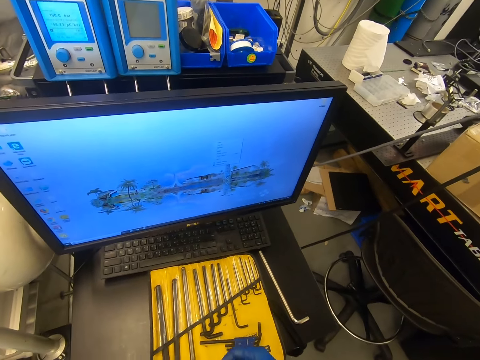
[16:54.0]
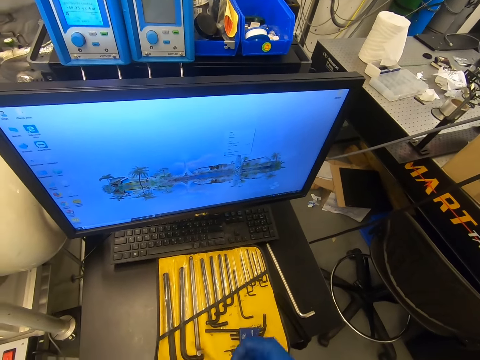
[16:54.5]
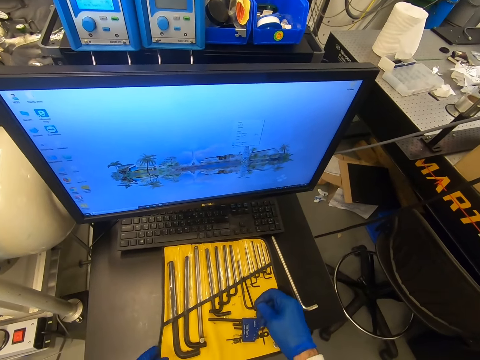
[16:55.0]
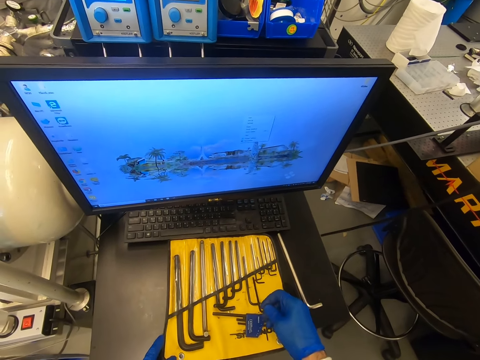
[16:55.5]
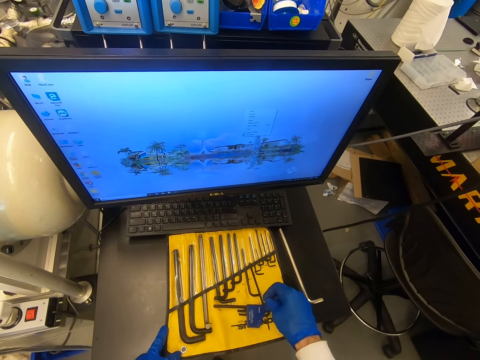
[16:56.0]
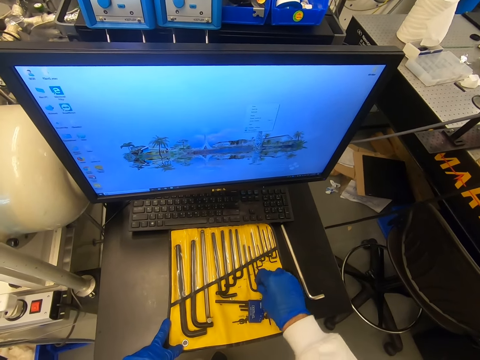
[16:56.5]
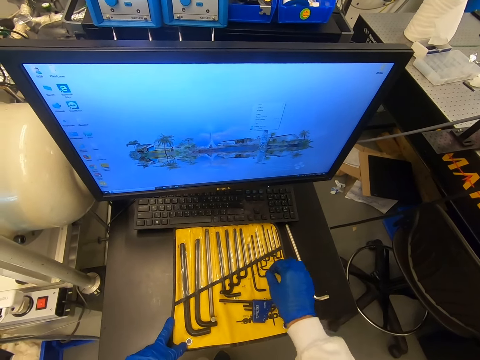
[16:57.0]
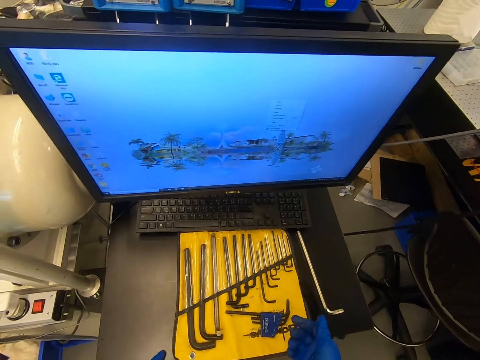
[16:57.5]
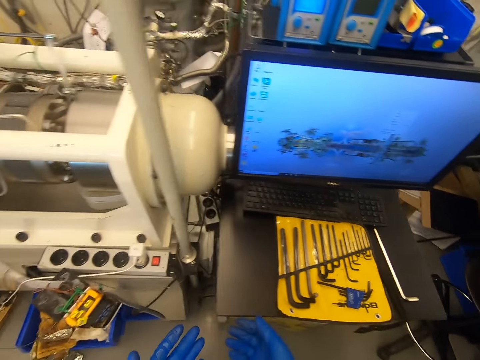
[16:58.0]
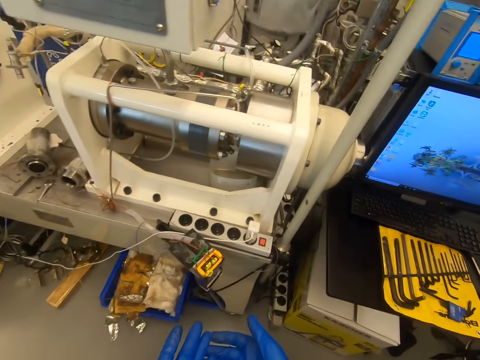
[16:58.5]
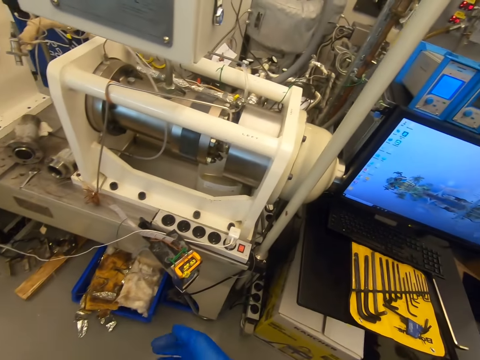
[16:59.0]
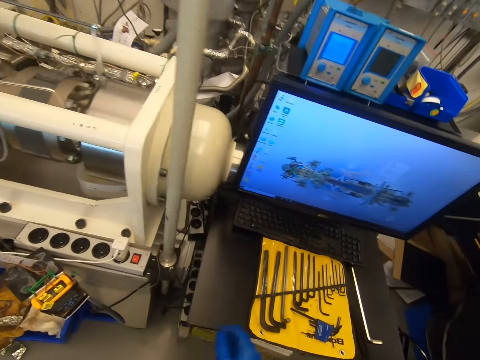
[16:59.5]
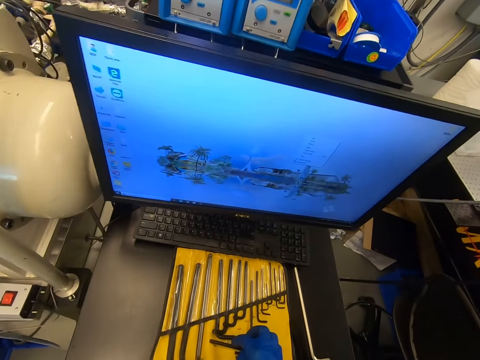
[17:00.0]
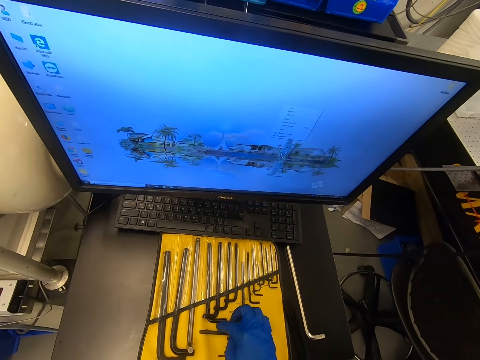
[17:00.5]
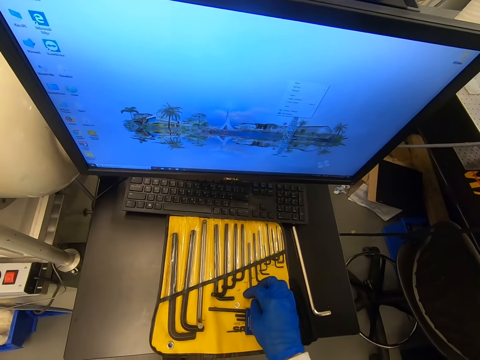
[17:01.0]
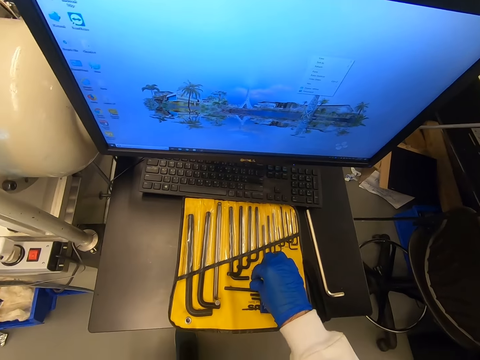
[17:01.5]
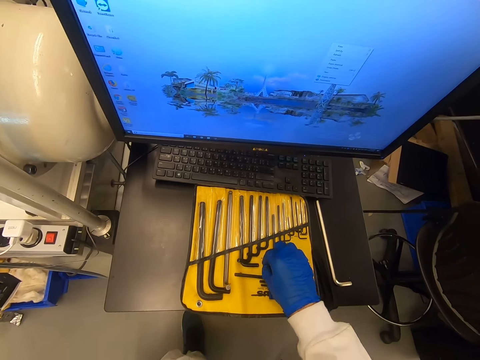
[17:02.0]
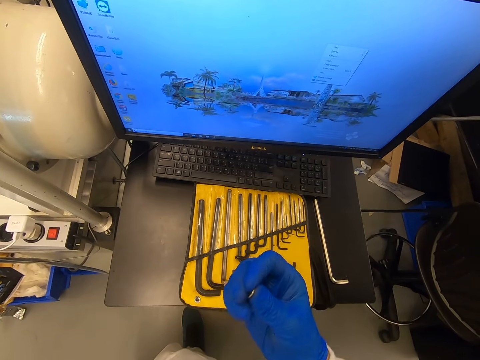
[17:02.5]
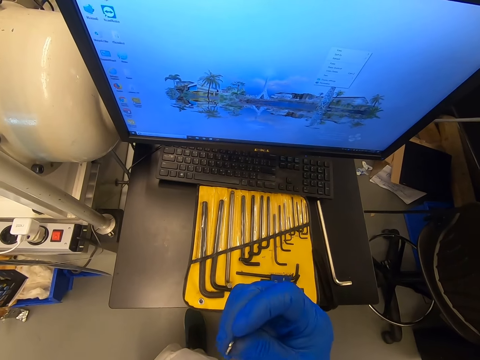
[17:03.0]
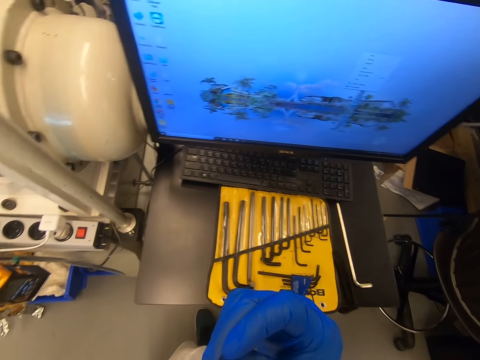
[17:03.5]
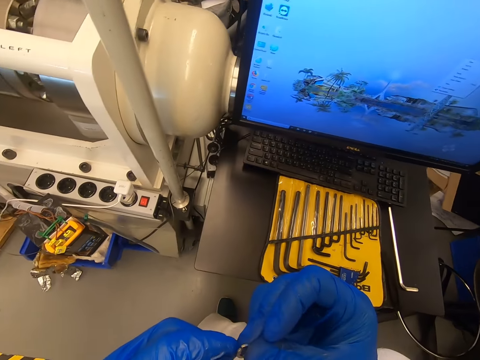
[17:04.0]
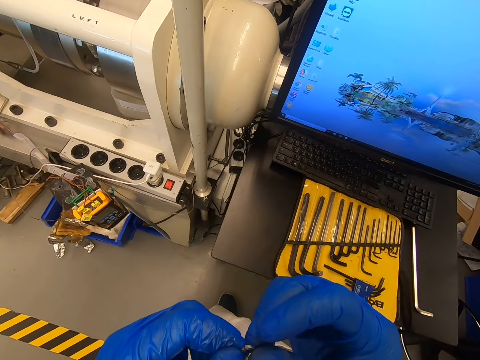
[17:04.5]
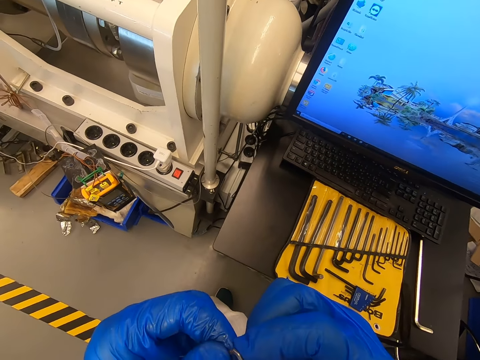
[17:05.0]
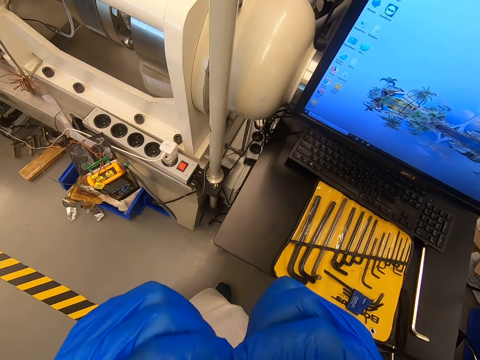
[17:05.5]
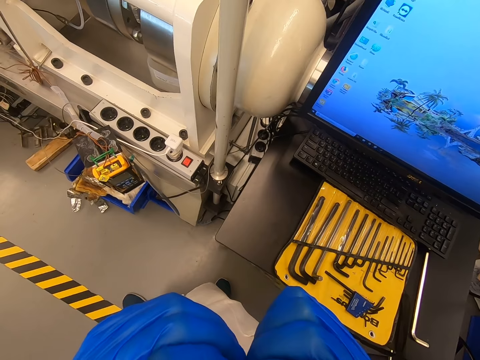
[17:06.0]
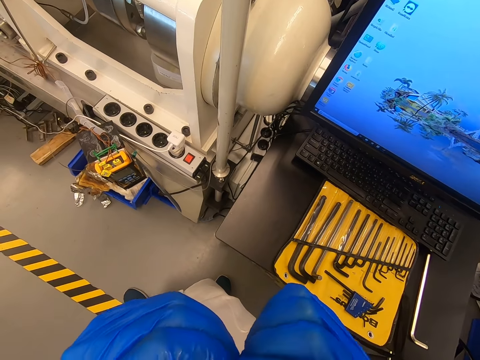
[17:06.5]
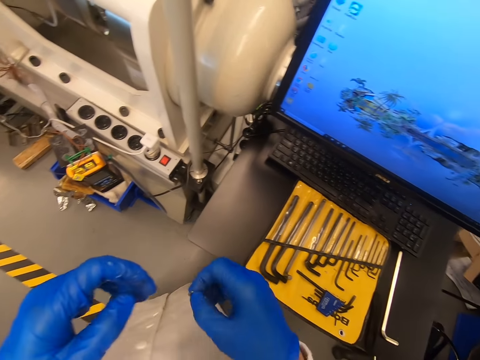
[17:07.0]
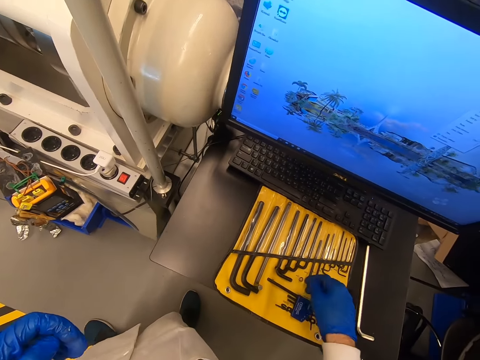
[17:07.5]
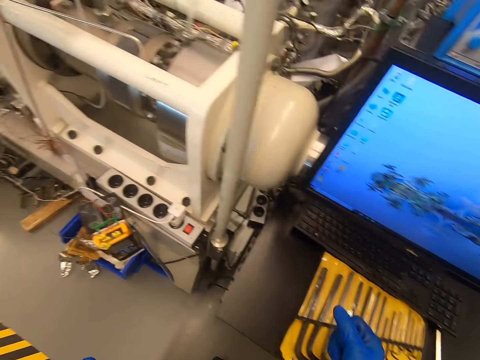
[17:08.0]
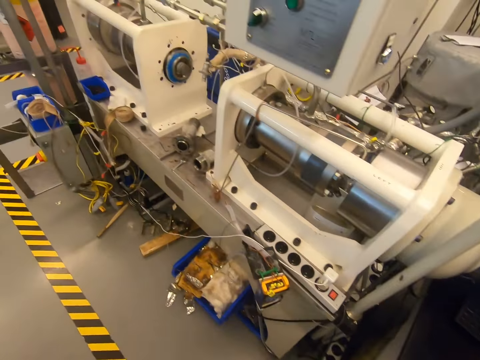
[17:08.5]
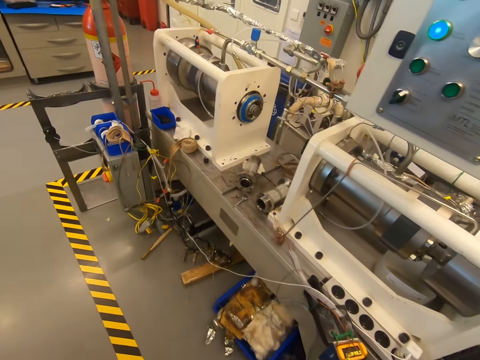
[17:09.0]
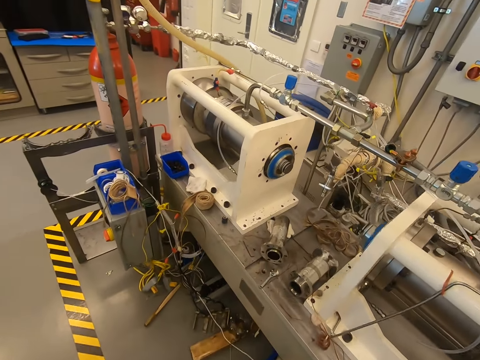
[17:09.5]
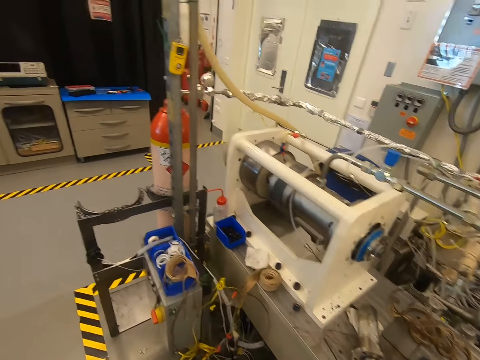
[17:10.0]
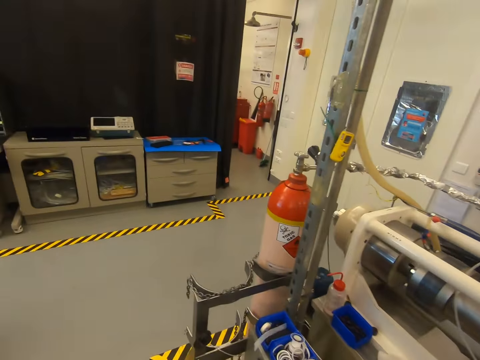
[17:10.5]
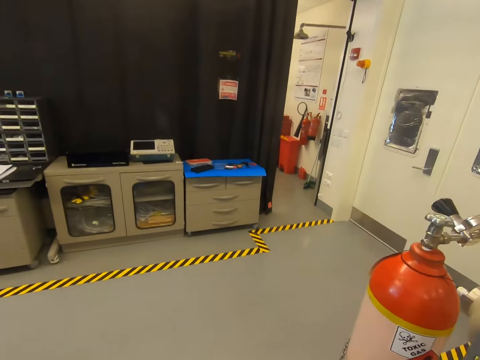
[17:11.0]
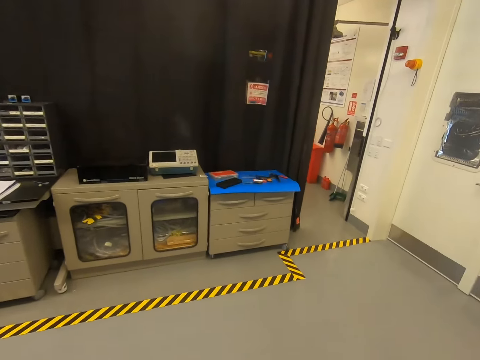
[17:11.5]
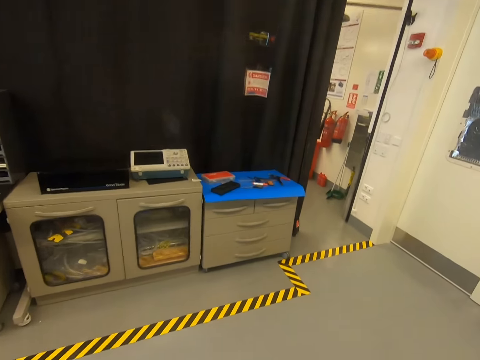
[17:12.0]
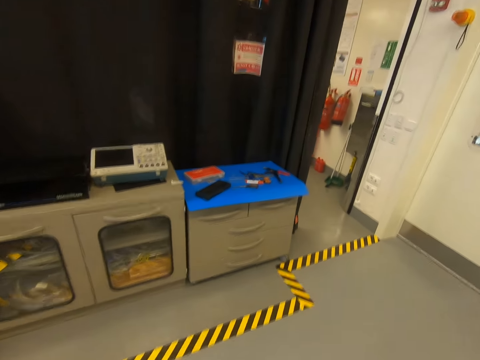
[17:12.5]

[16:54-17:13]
The camera wearer puts the hex key to the holder. They look at something. They move around. They touch the key. They pick up the washer. They look at the washer. They put the washer on the holder. They turn. They walk around the room.

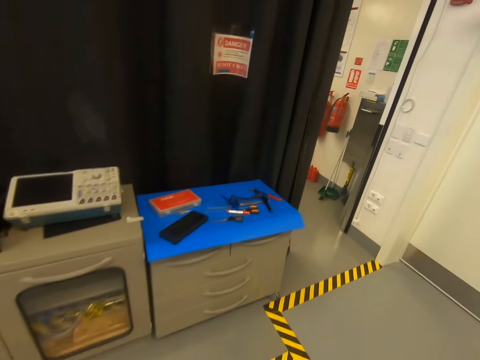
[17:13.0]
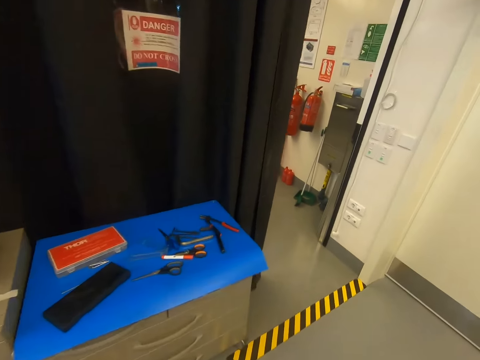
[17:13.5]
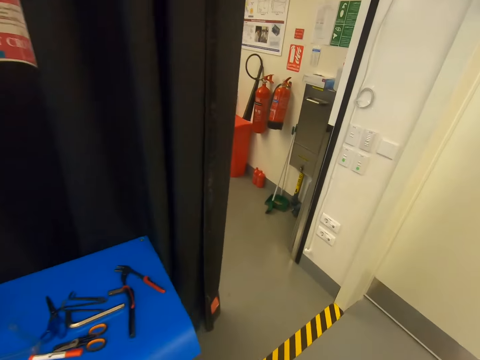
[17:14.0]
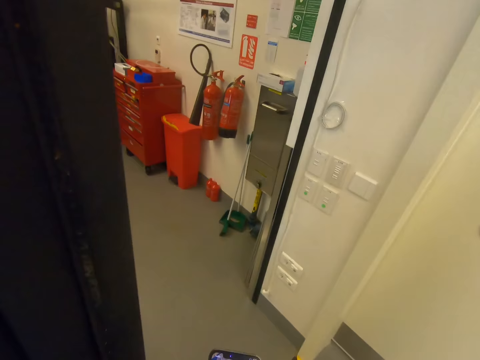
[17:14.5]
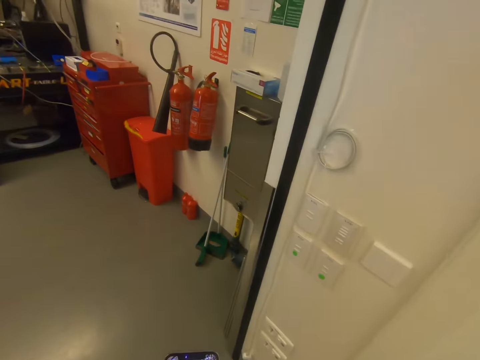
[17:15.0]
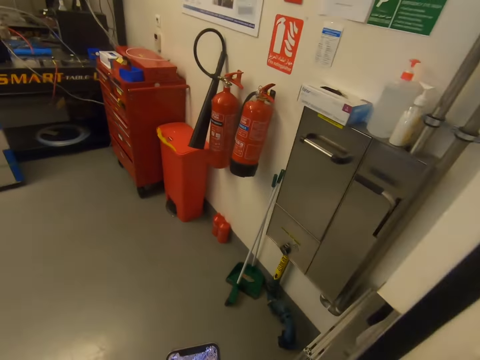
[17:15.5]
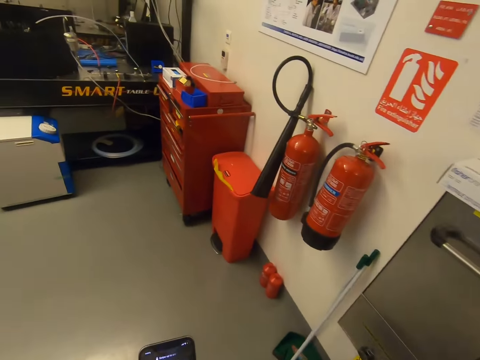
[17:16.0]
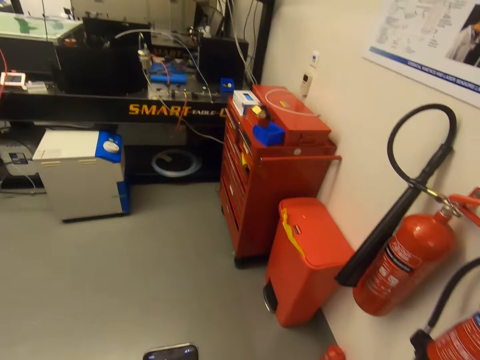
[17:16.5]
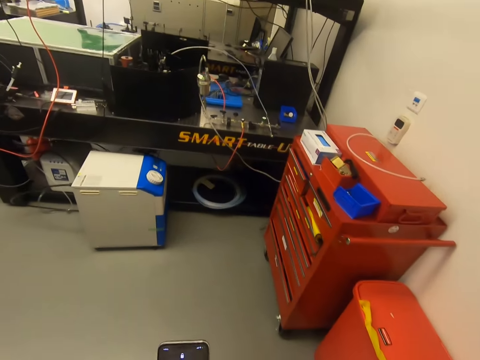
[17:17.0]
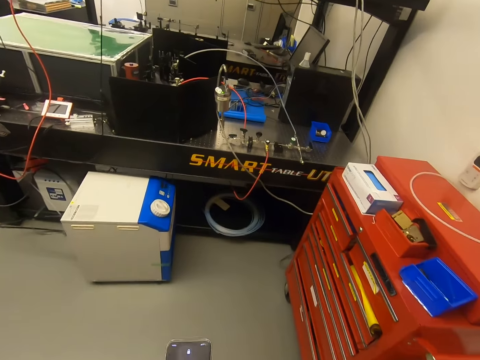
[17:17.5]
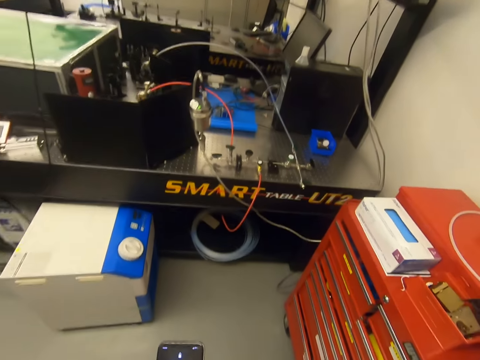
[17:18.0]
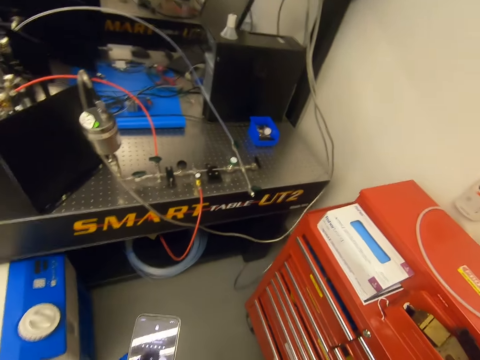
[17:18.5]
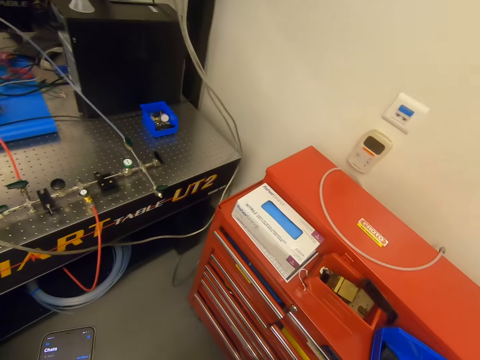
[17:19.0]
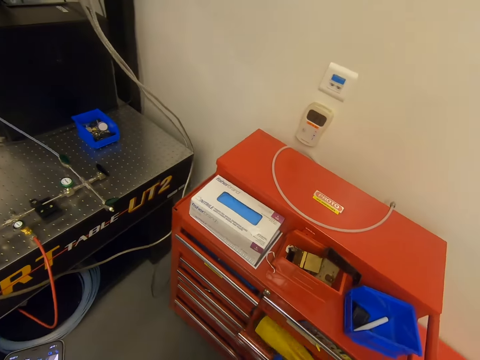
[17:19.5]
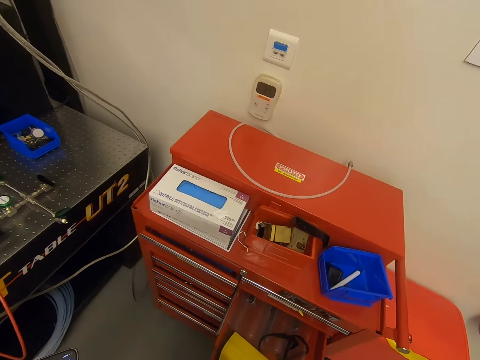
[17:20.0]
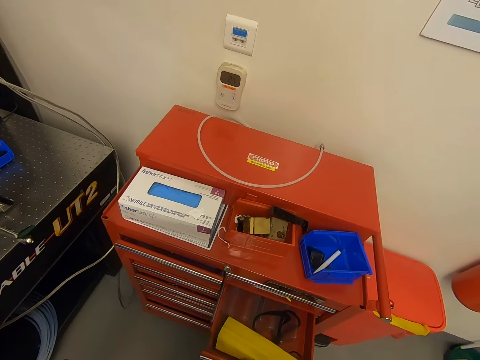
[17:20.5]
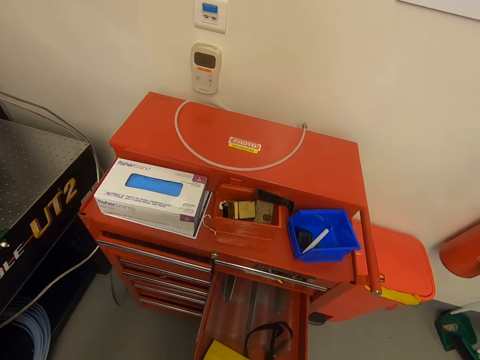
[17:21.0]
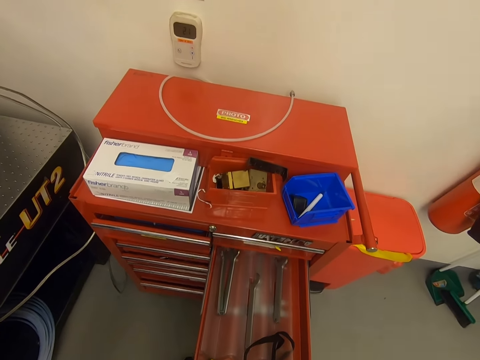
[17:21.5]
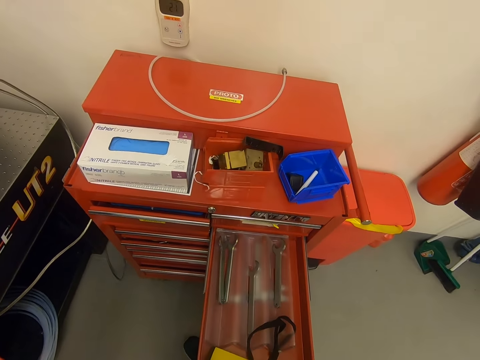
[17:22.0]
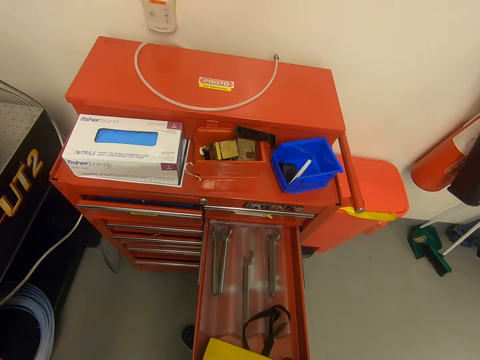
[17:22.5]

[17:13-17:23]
The camera wearer looks at the phone. They open the drawer.
